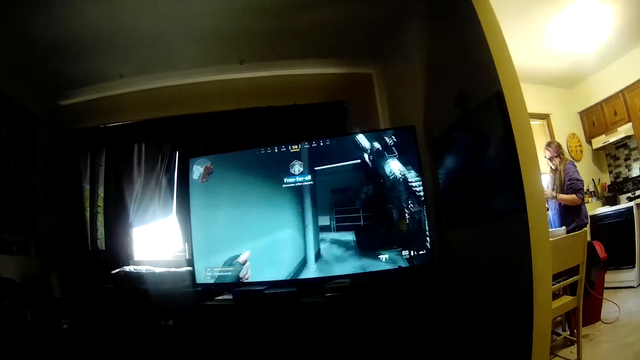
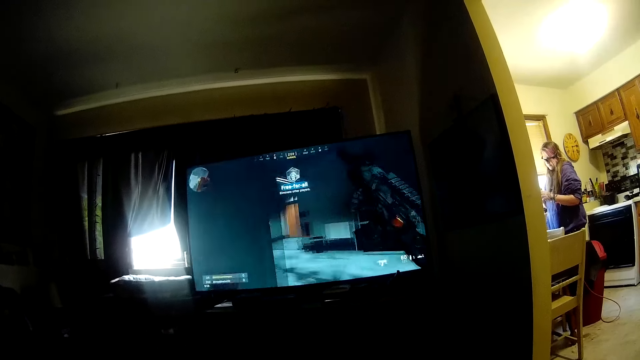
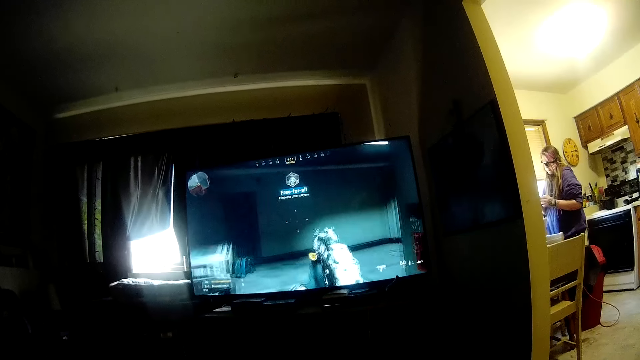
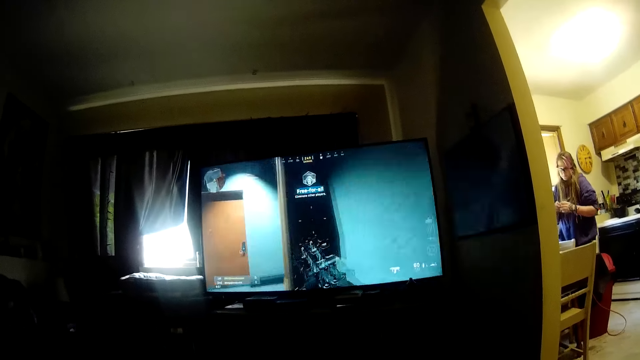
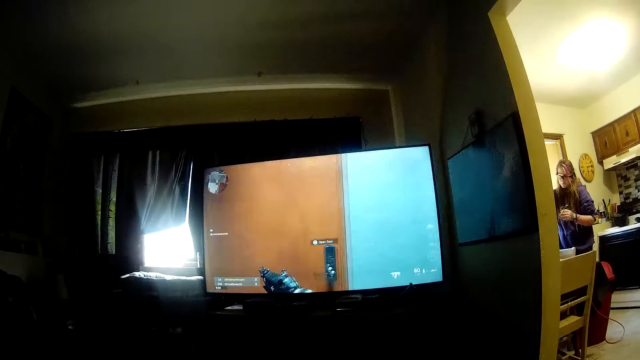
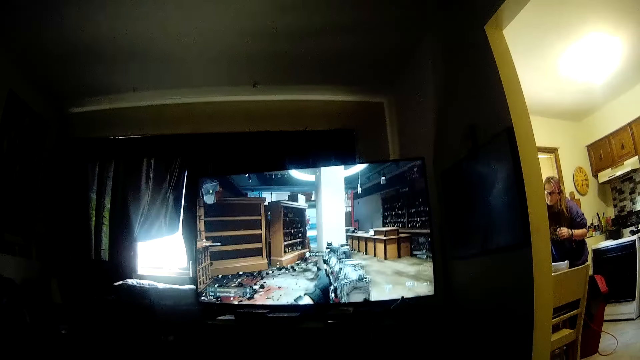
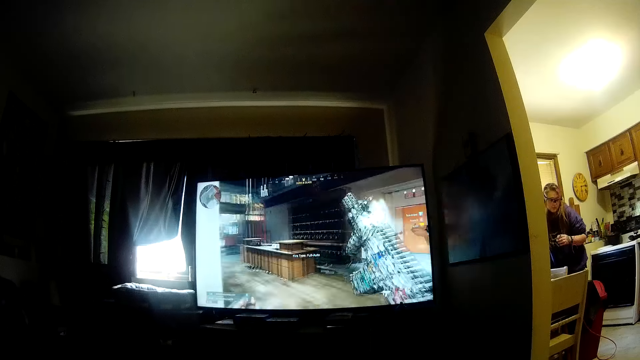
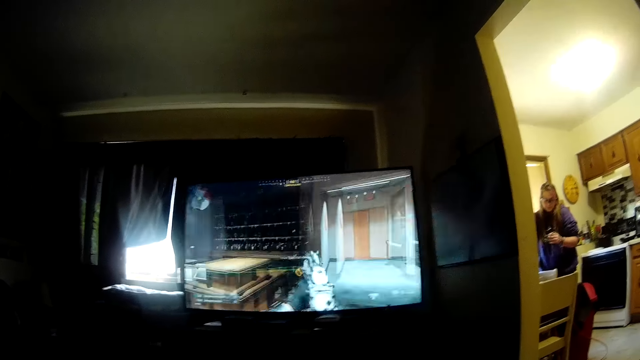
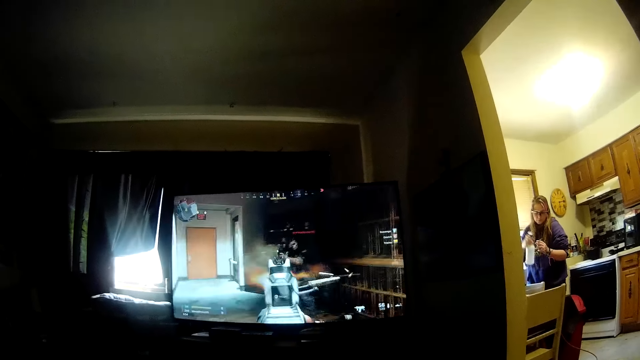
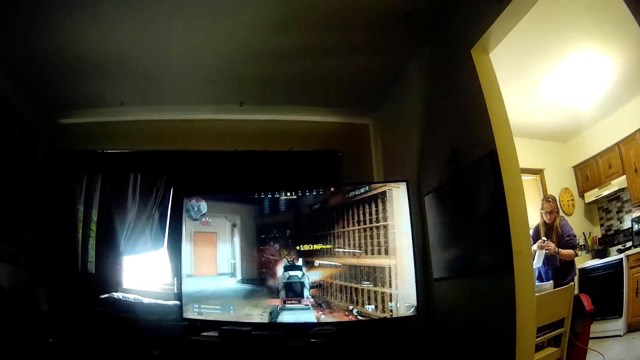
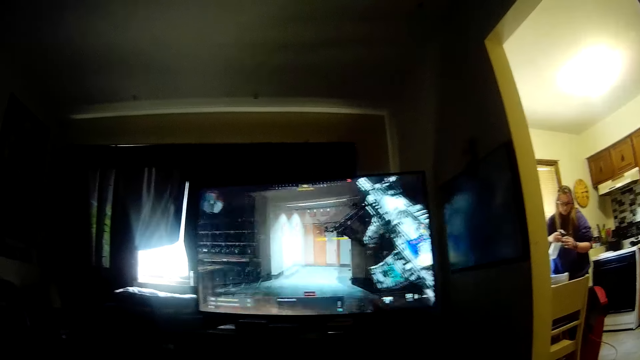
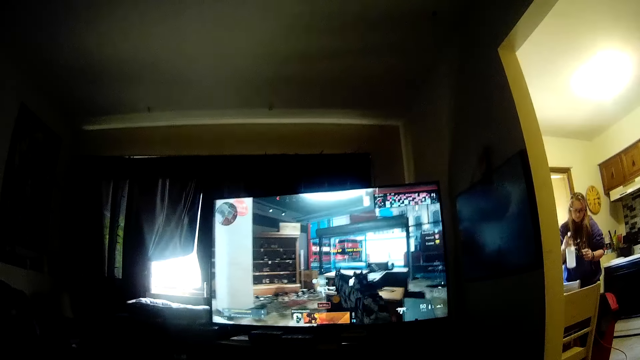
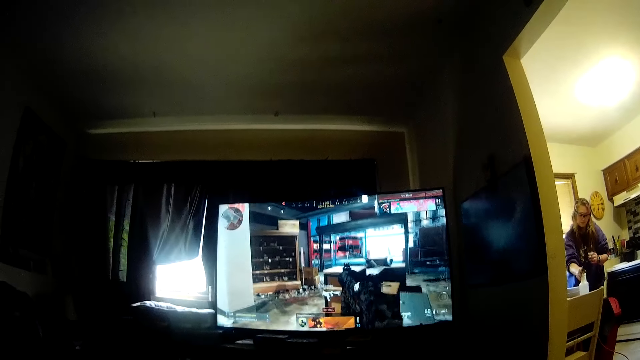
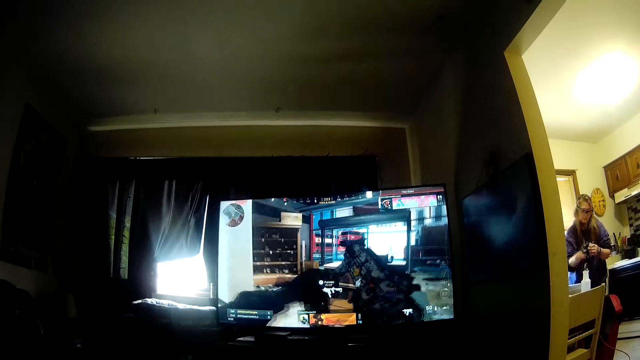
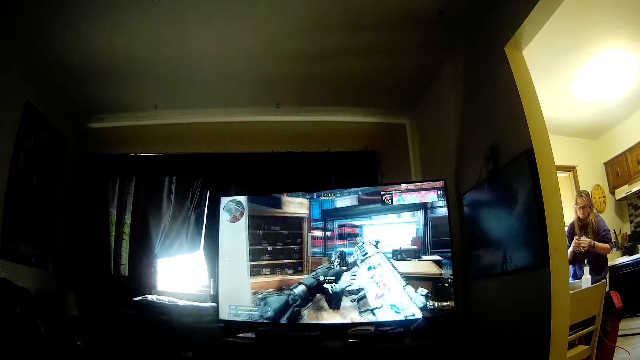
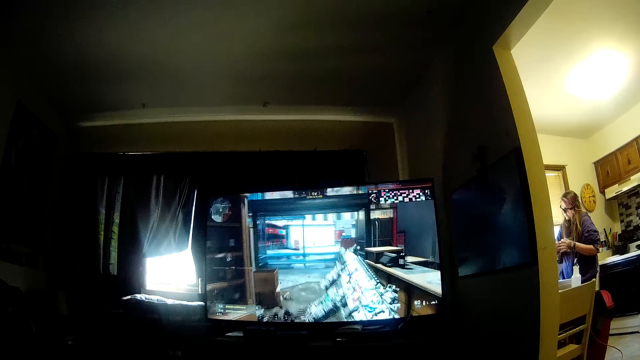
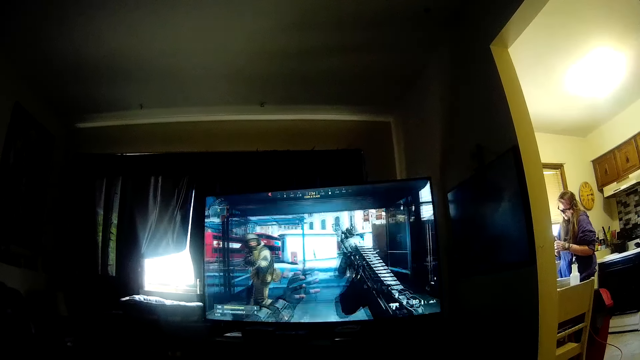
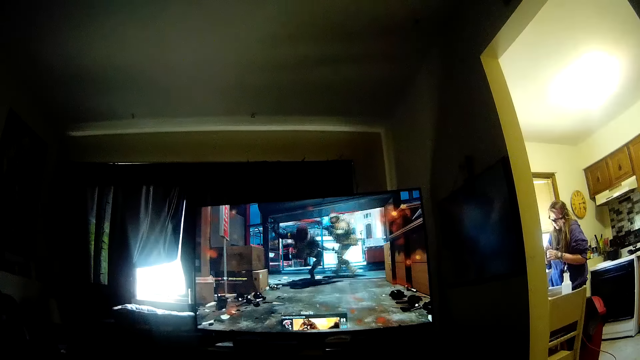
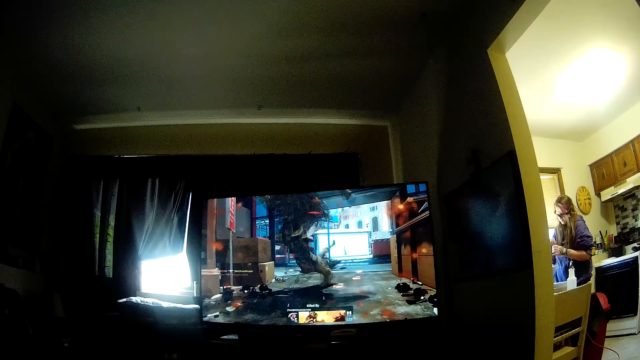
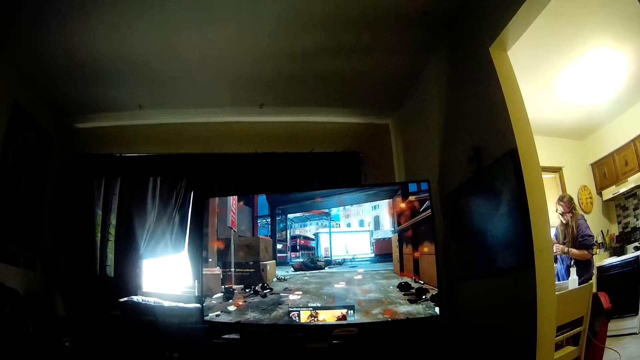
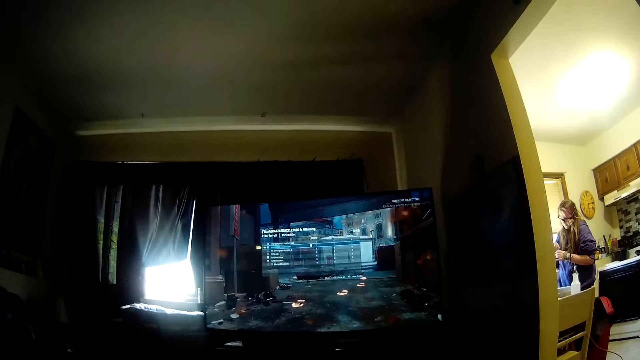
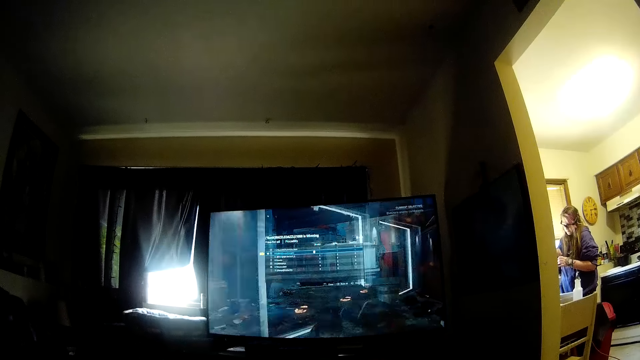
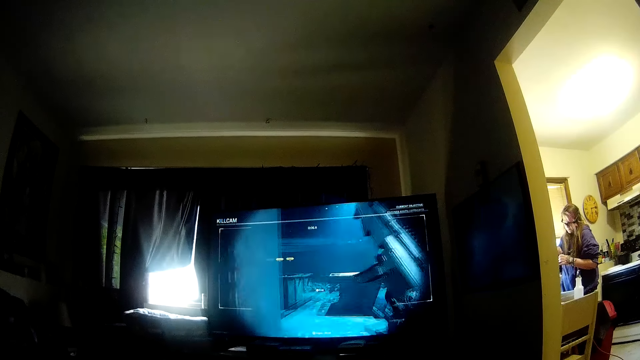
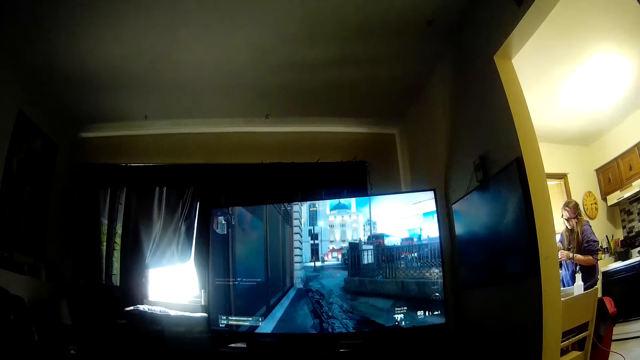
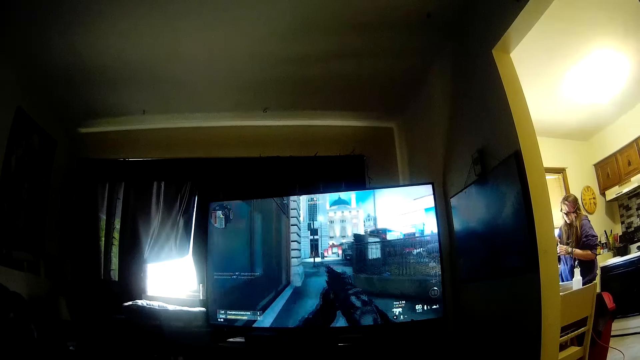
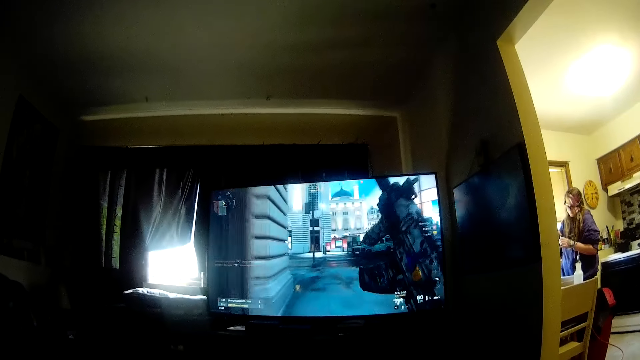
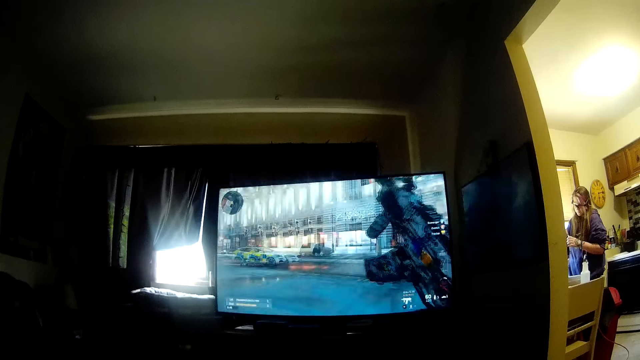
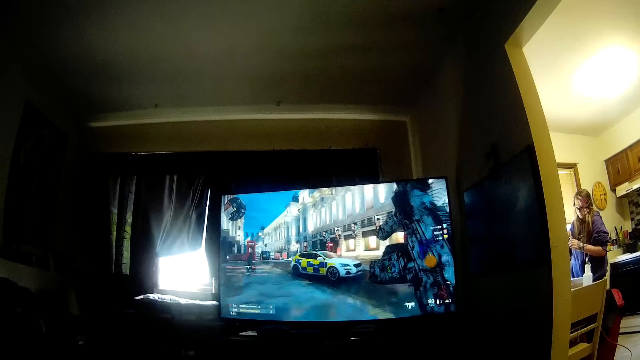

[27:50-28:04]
The partner holds the syringe and container with her left hand. The partner holds a spray bottle with her right hand and sprays the syringe and container in her left hand with the spray bottle in her right hand. The partner drops the spray bottle on the kitchen table with her right hand. The partner holds the syringe and container with both hands and stirs the container with the syringe in her right hand.

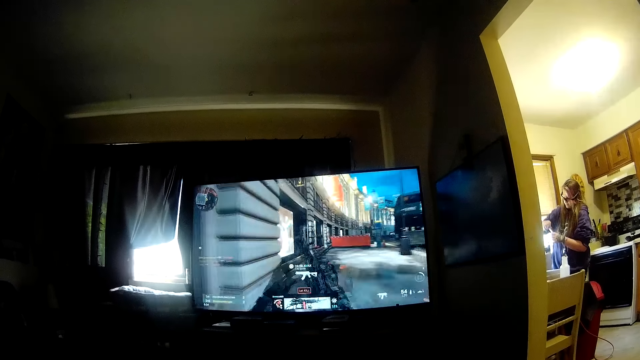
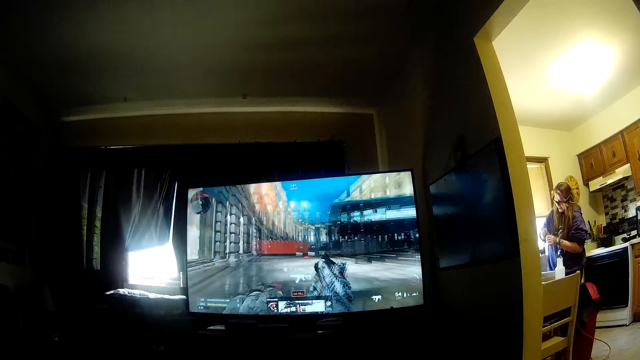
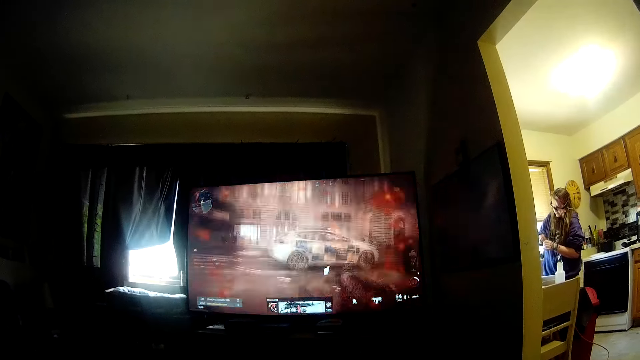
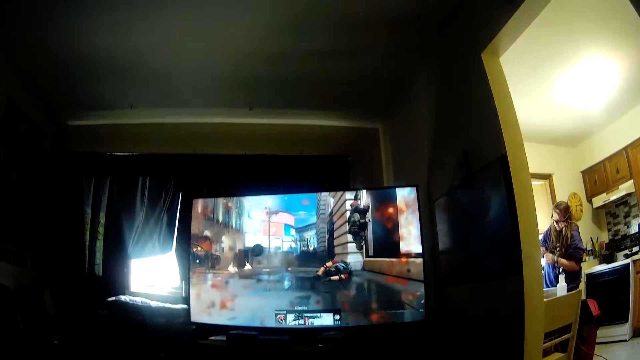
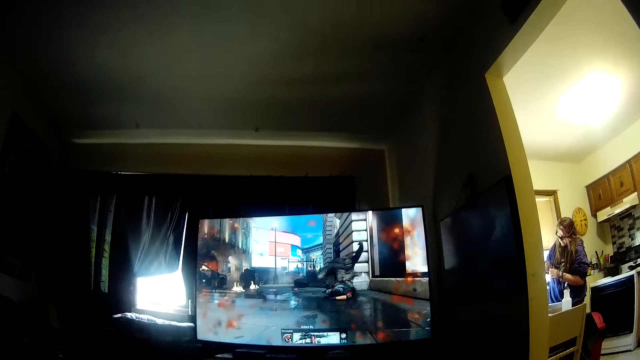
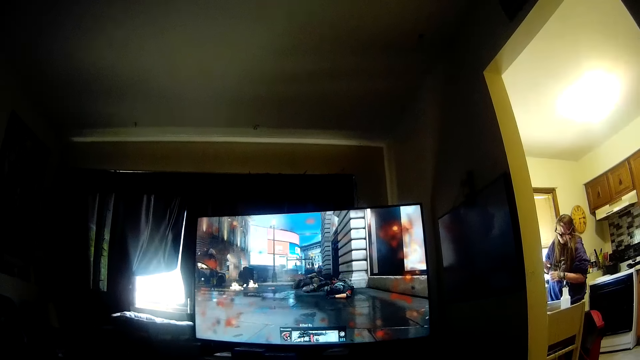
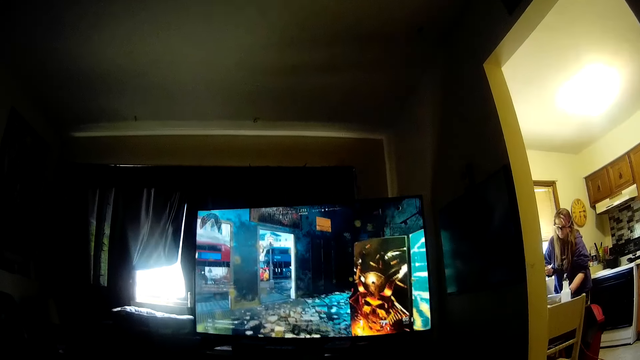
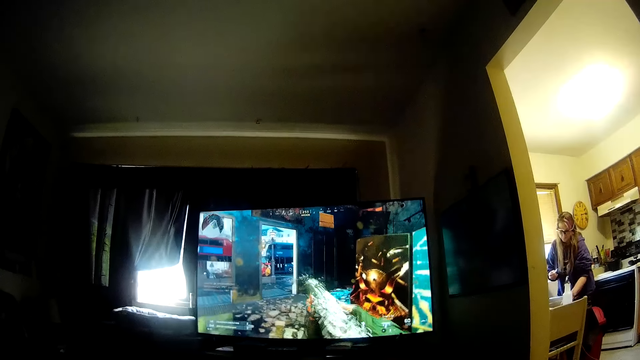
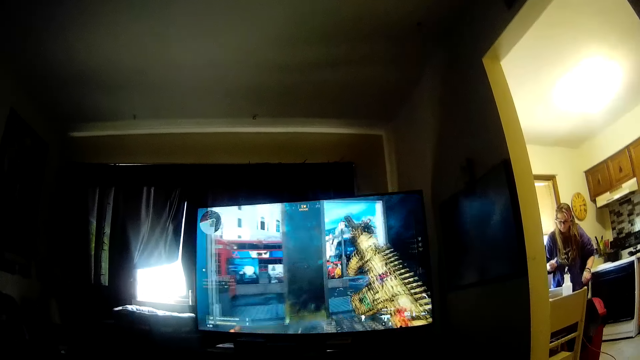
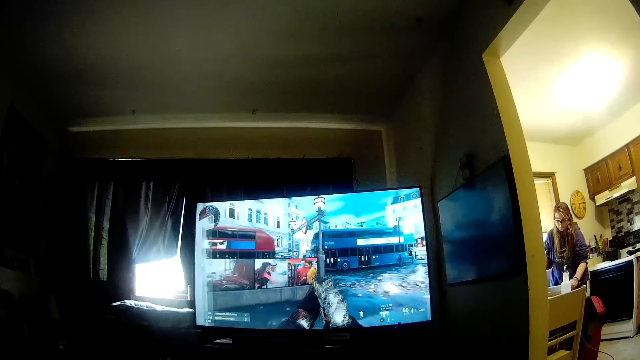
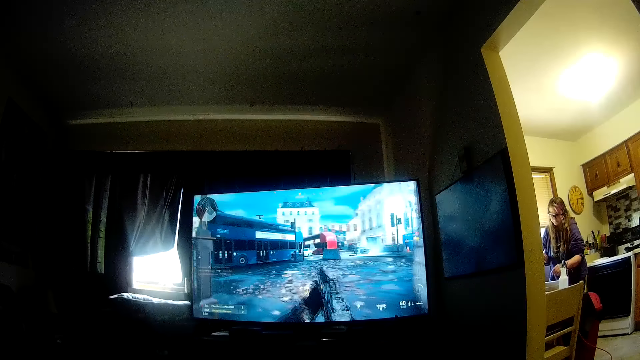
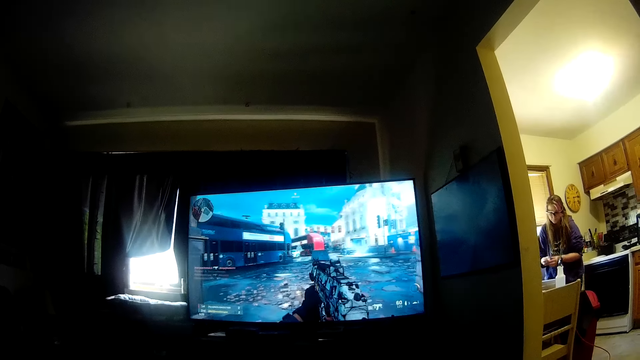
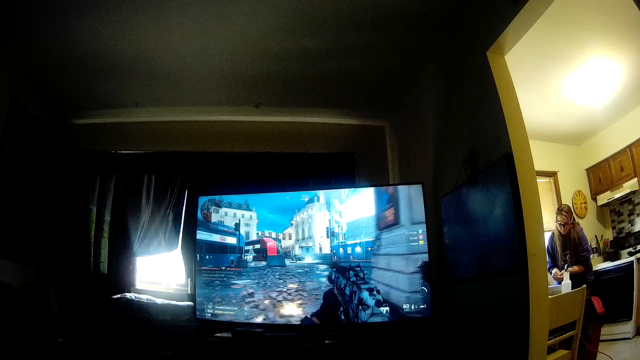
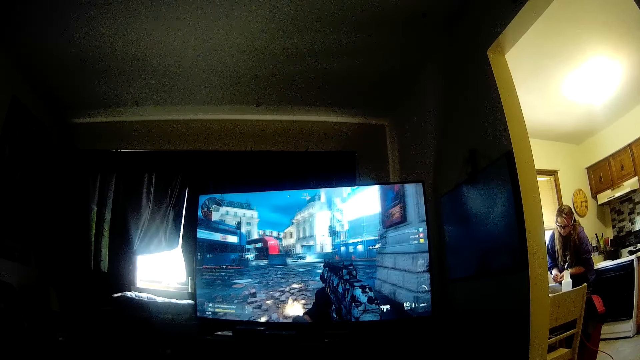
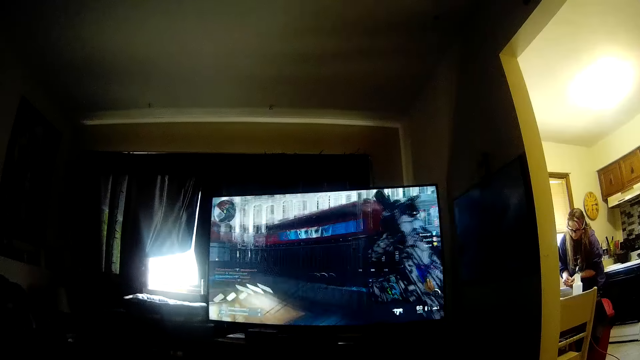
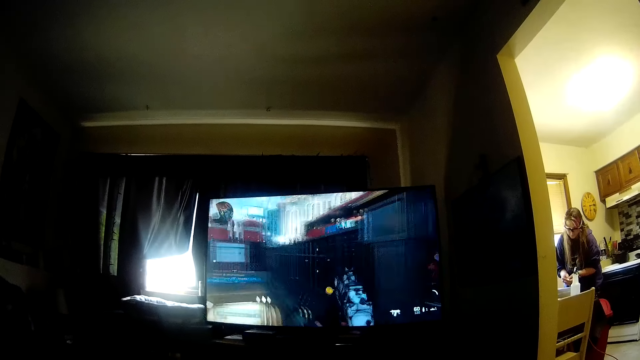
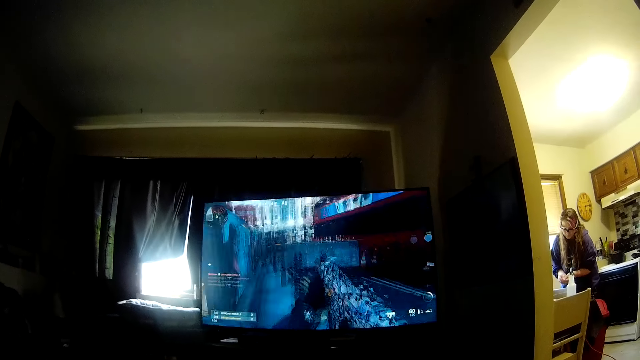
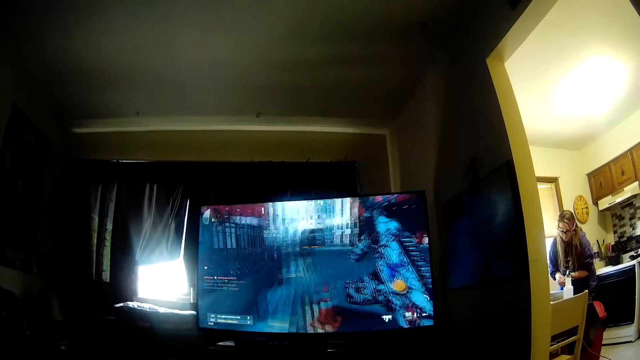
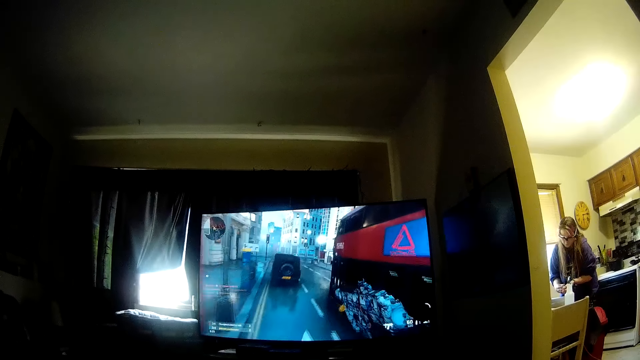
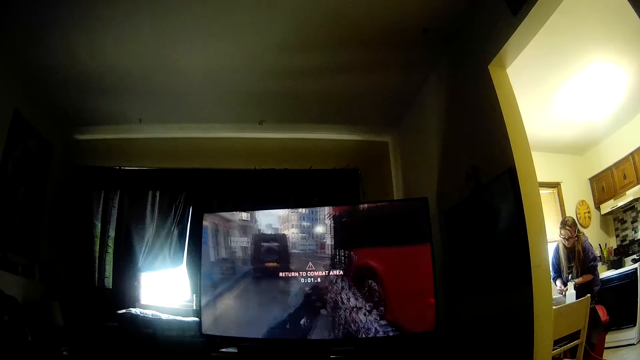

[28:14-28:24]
The partner drops the container on the kitchen table with her left hand. The partner holds the syringe with both hands. The partner leans forward.
